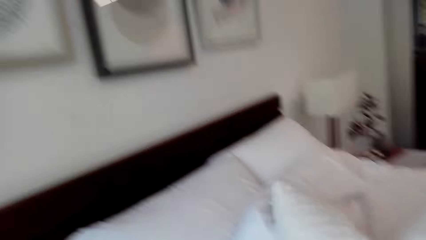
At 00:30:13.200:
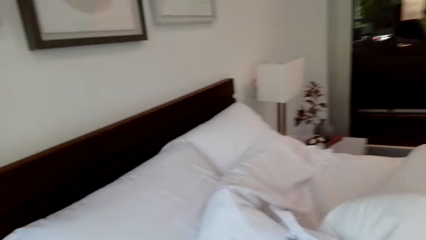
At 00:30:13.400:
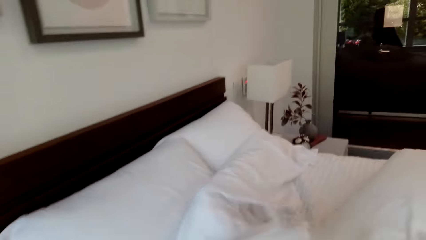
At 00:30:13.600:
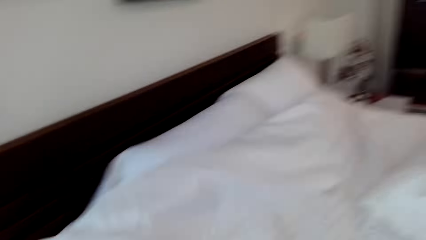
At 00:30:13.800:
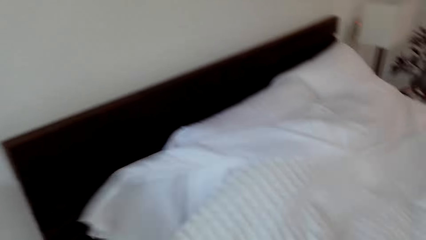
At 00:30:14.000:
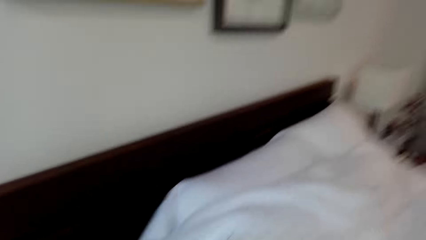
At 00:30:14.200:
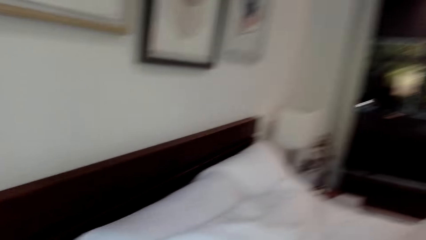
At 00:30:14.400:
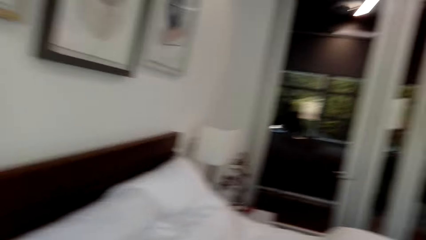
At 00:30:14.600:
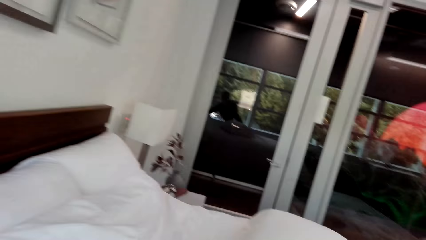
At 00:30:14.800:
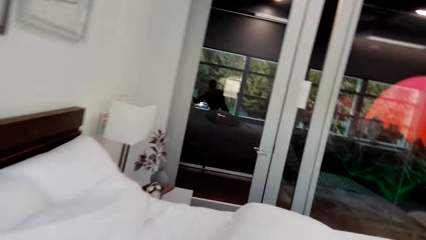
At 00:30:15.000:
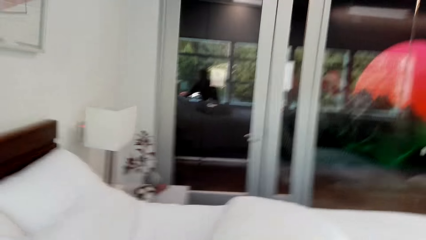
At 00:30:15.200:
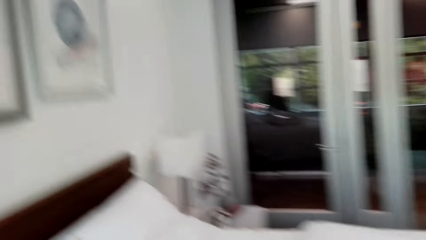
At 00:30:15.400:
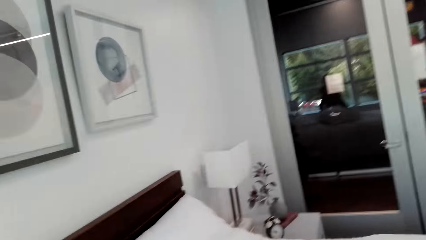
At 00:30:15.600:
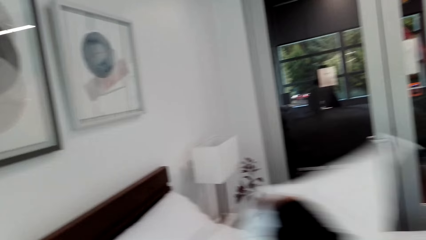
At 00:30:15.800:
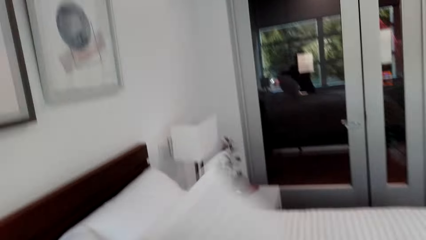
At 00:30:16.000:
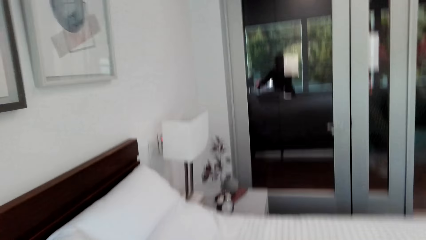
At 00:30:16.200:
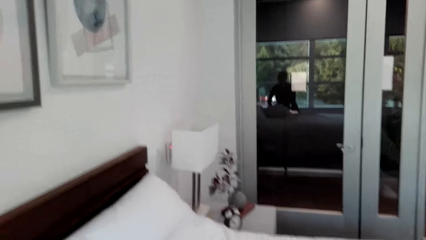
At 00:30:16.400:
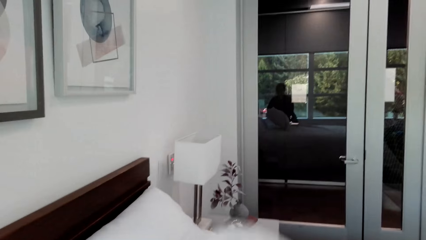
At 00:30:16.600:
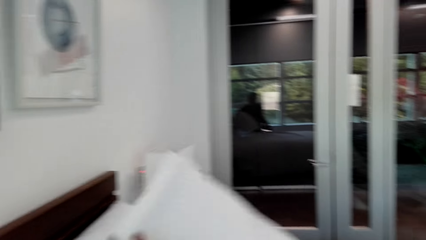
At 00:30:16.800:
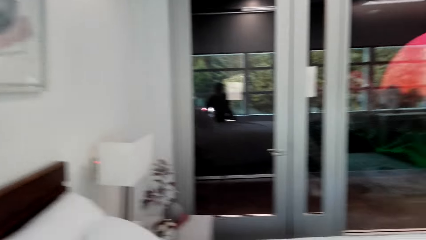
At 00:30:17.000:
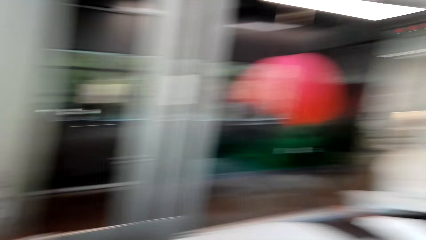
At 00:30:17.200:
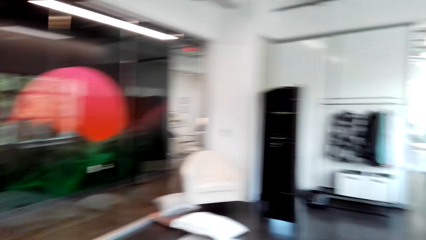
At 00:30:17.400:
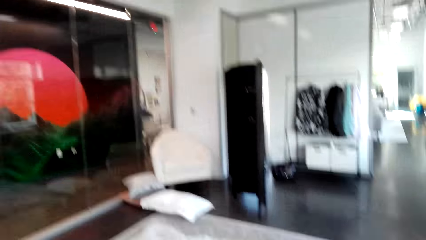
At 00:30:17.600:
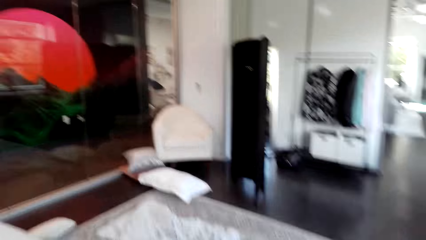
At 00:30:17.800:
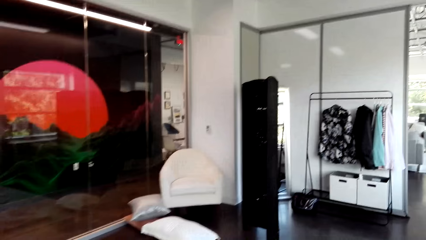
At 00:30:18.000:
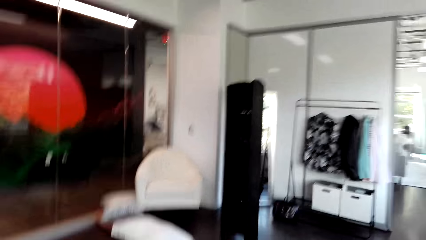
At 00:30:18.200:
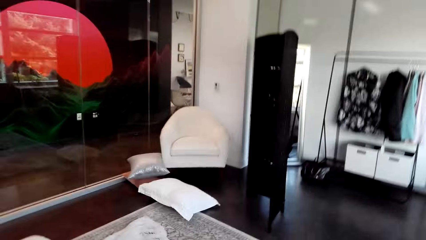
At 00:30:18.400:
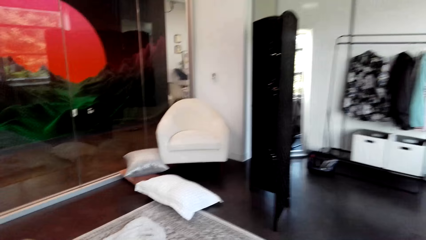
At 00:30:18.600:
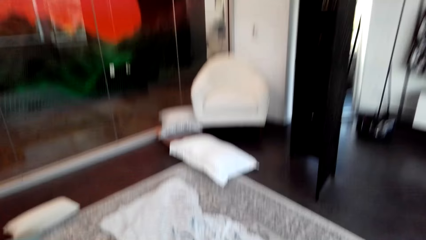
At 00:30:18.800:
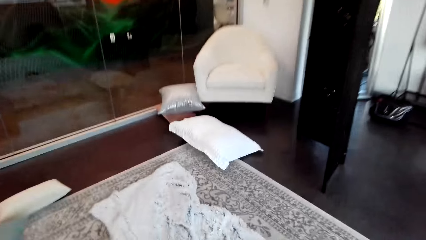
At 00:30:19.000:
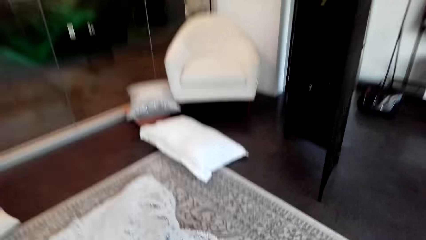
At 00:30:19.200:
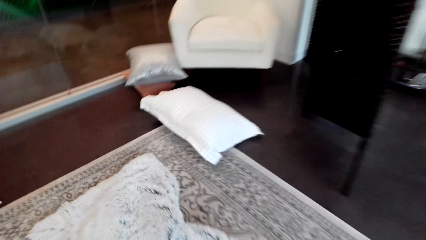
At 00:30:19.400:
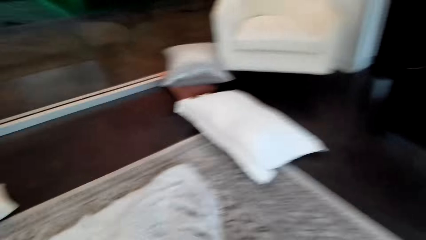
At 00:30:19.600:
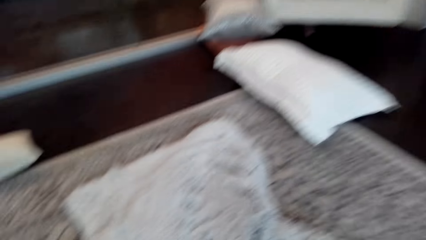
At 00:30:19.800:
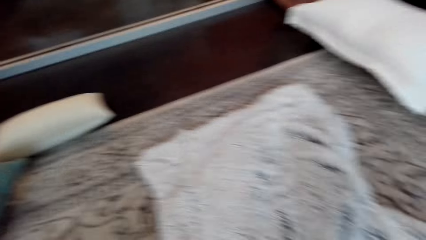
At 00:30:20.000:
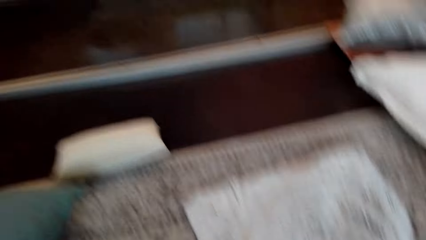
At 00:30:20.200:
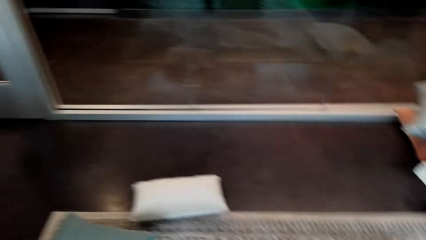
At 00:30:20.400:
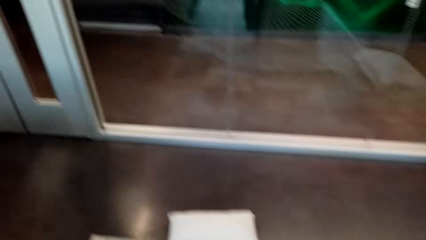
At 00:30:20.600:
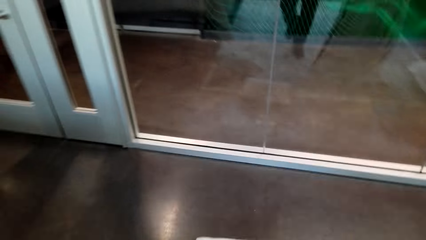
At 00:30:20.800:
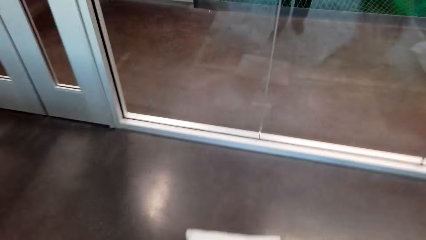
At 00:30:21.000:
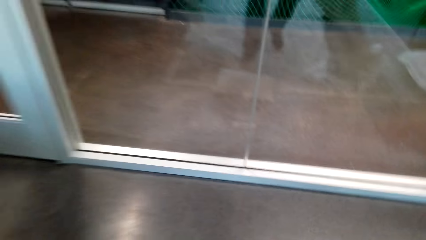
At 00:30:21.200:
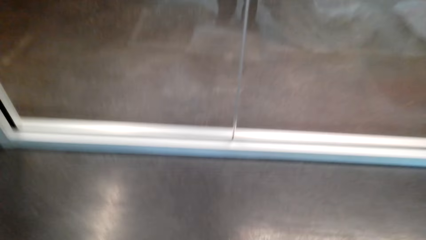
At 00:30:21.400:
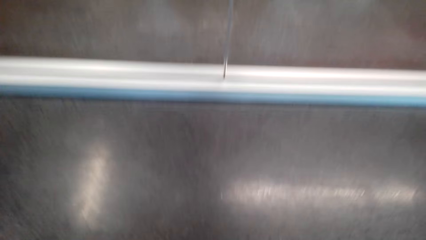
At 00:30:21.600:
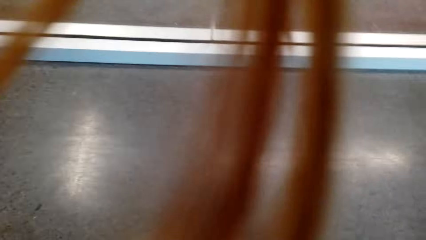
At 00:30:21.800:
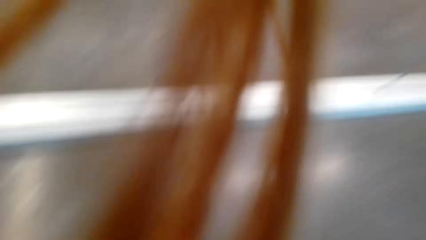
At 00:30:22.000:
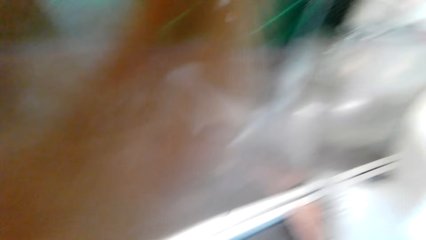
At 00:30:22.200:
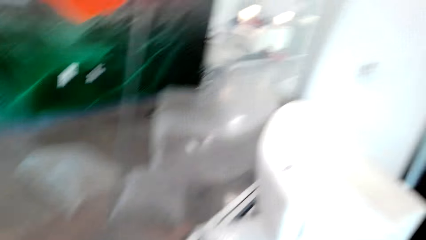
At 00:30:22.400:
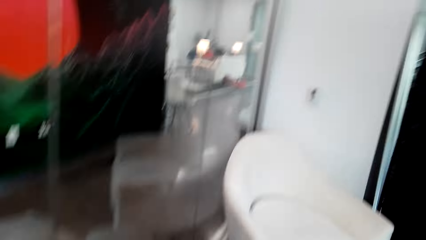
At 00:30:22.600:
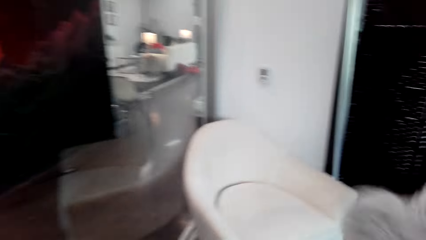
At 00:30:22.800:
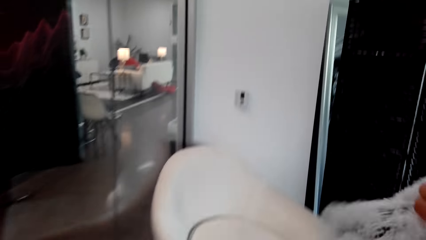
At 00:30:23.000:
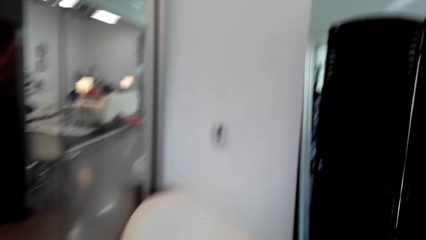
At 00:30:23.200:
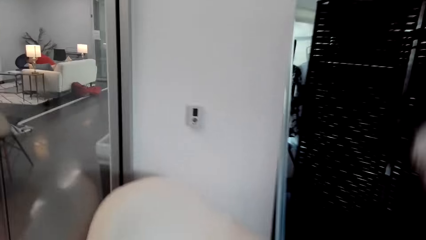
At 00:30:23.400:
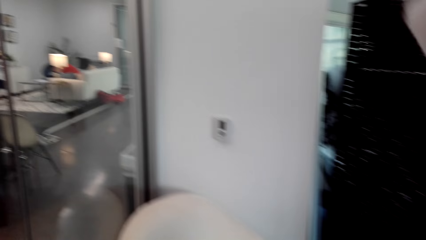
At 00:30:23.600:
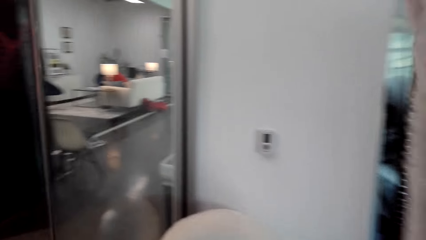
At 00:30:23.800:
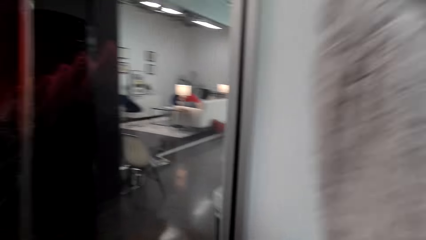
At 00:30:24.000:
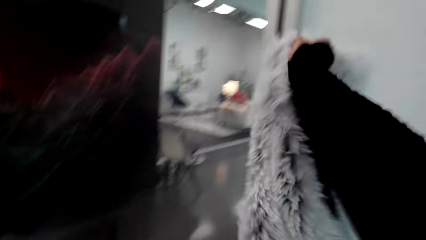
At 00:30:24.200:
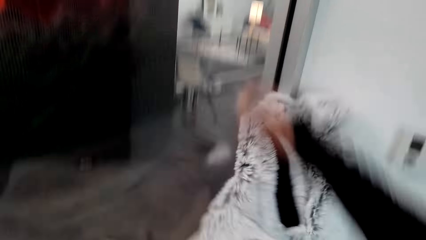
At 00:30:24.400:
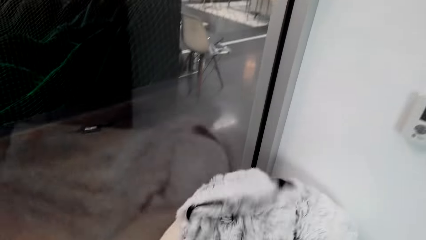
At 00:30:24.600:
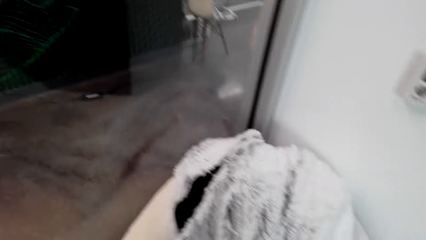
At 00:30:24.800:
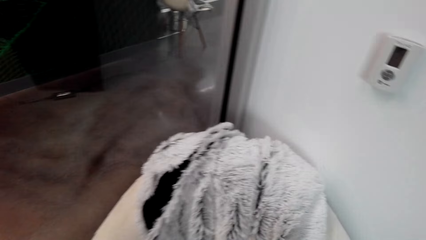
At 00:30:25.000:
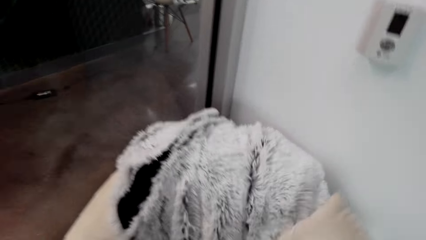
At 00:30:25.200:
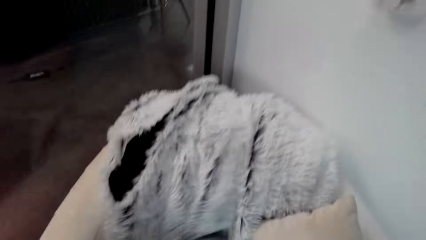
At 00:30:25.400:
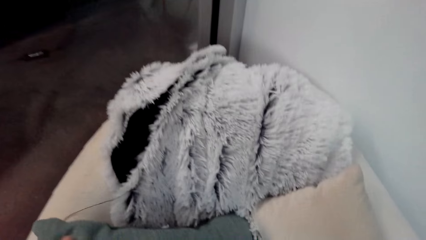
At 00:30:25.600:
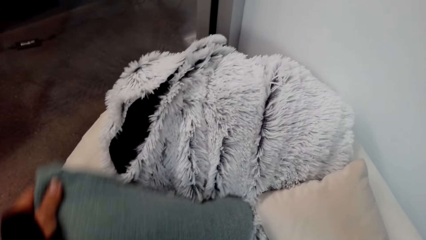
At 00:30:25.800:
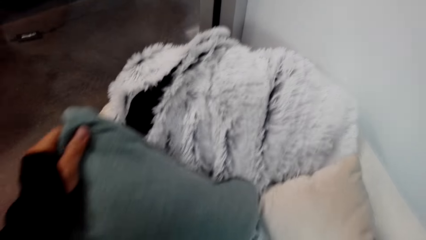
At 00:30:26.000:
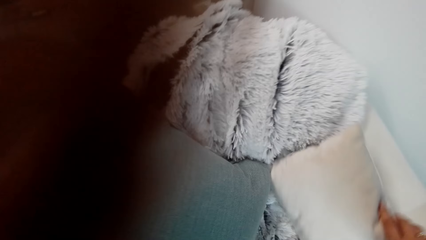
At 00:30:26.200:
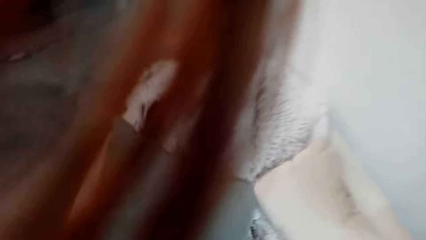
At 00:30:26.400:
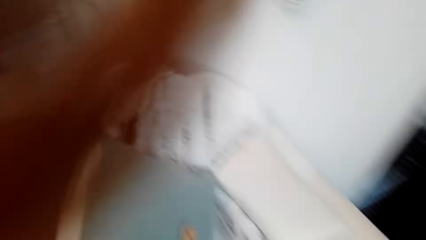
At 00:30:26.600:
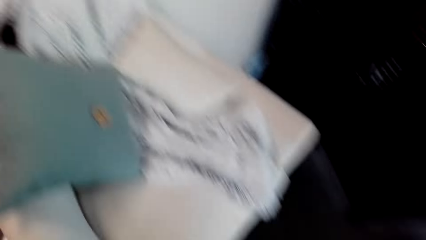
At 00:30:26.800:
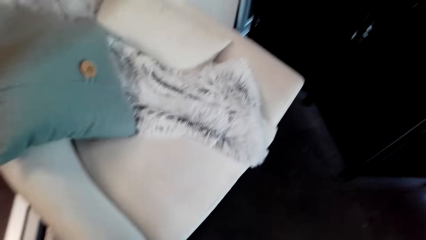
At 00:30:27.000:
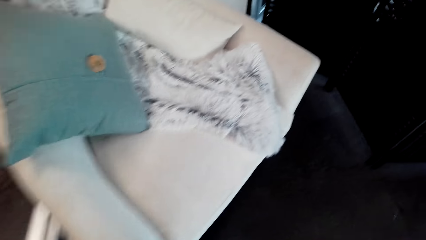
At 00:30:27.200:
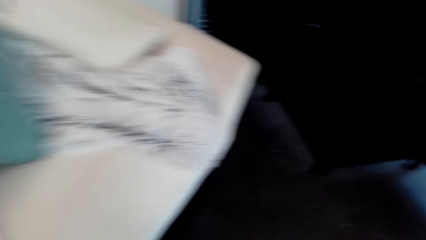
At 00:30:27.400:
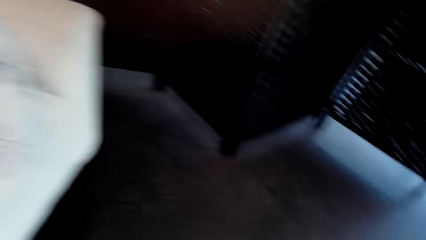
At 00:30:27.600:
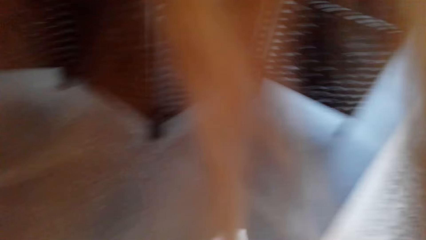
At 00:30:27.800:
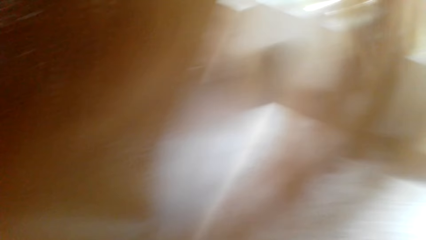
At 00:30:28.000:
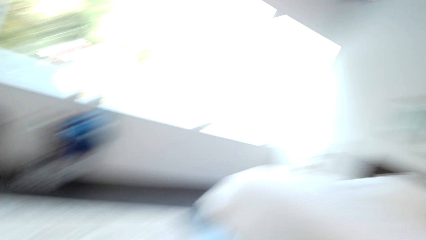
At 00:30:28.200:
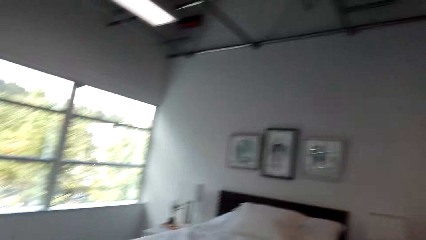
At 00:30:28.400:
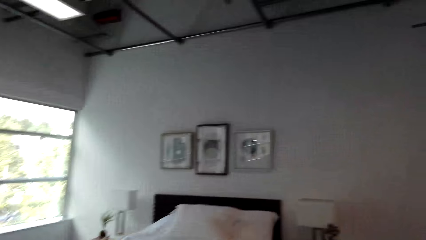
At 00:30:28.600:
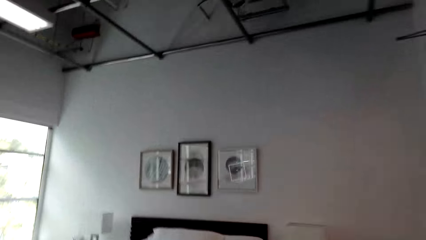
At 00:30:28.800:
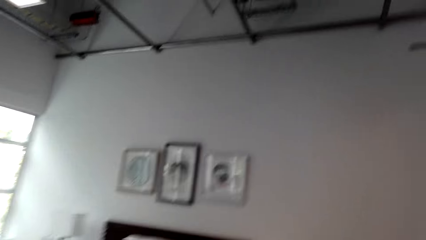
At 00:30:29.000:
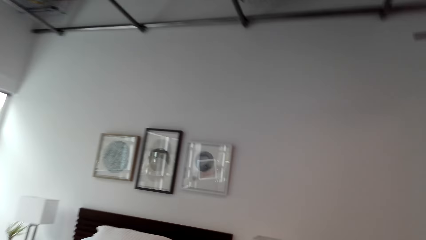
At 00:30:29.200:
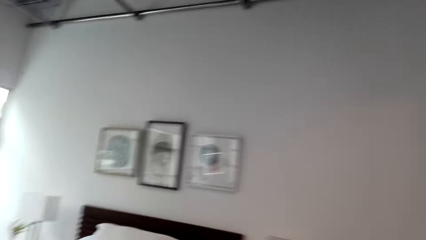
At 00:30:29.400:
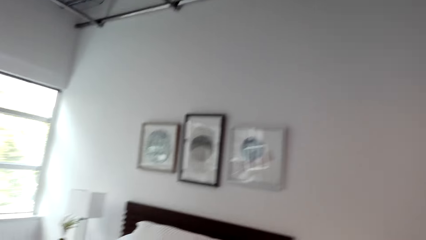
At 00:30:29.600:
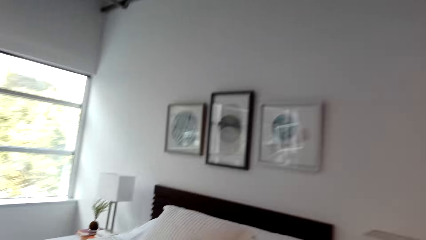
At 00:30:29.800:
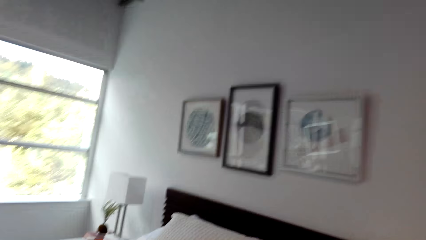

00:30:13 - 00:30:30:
The camera wearer spreads the bed. They pick the floor rug. They throw down the floor rug. They place a rag on the chair. They arrange the throw pillows on the chair.
